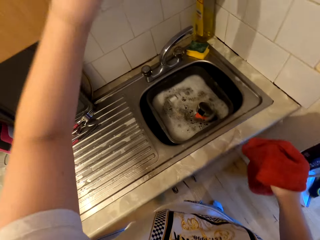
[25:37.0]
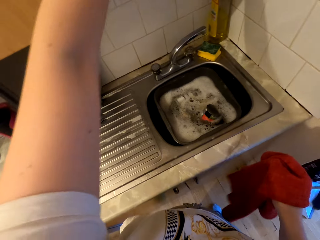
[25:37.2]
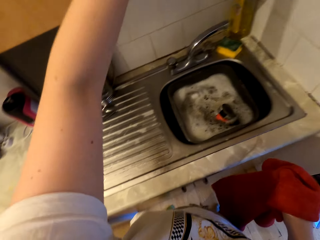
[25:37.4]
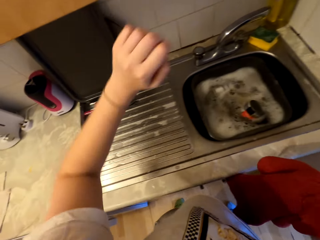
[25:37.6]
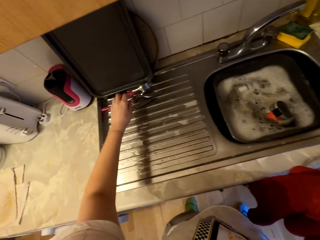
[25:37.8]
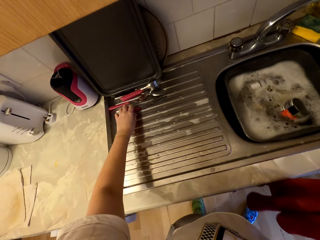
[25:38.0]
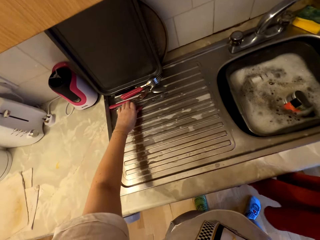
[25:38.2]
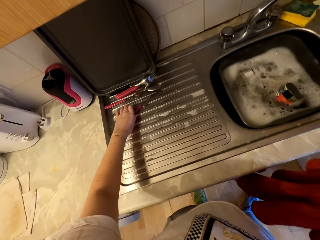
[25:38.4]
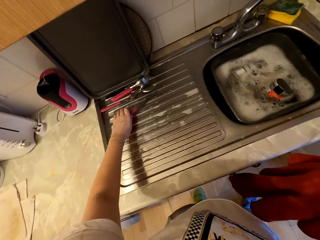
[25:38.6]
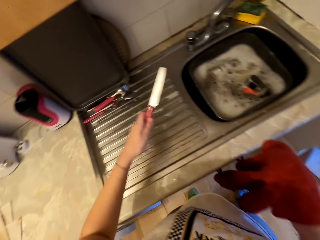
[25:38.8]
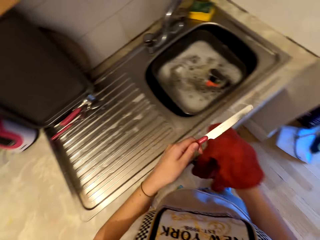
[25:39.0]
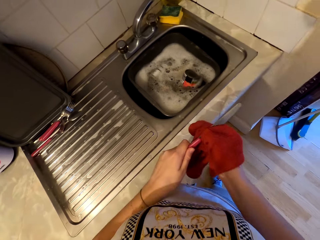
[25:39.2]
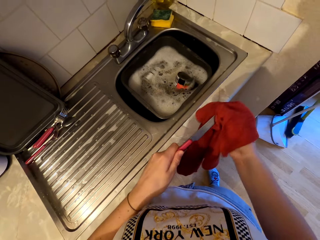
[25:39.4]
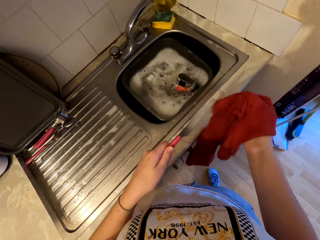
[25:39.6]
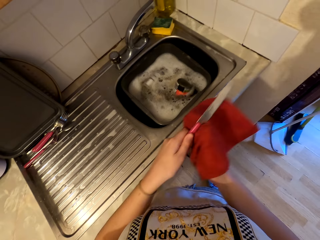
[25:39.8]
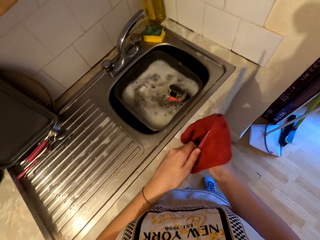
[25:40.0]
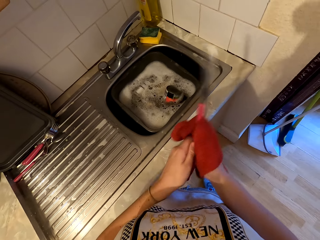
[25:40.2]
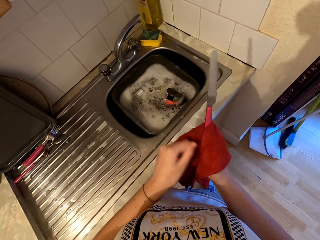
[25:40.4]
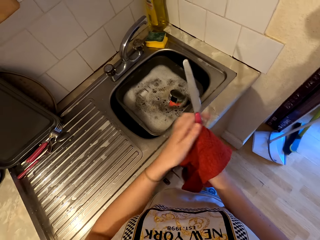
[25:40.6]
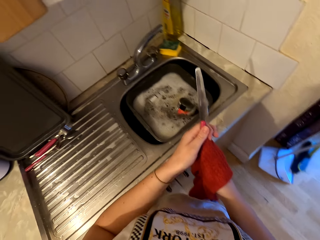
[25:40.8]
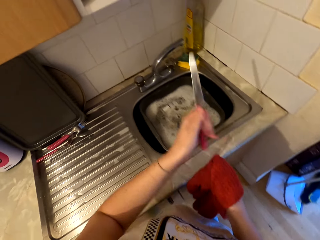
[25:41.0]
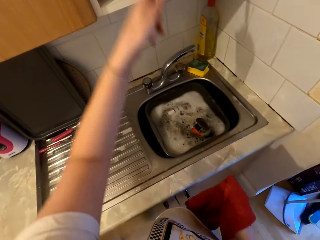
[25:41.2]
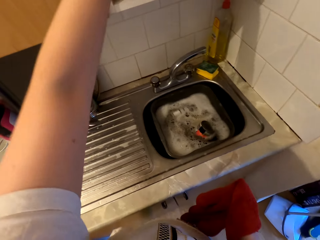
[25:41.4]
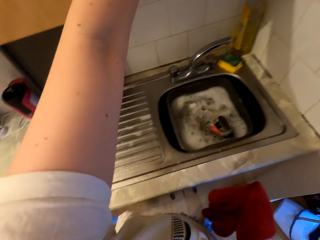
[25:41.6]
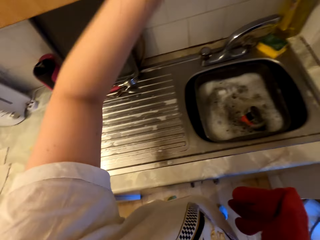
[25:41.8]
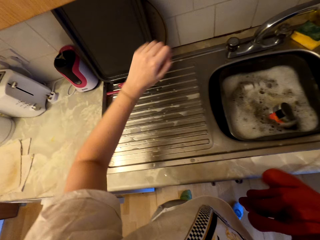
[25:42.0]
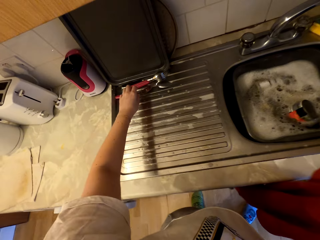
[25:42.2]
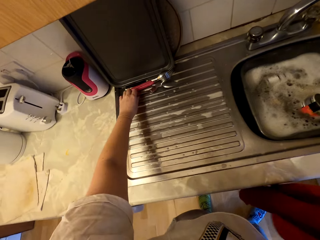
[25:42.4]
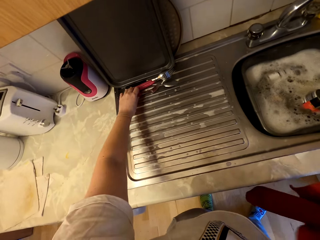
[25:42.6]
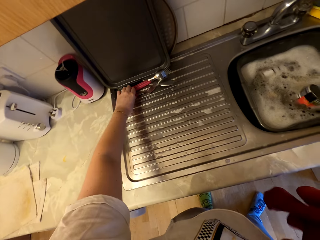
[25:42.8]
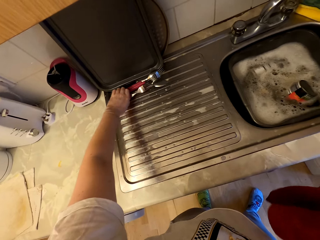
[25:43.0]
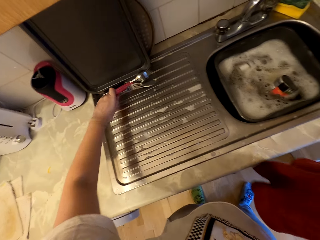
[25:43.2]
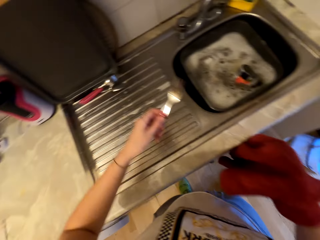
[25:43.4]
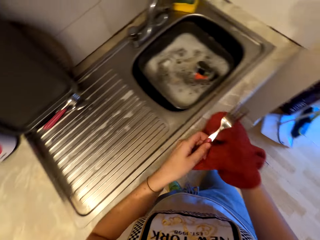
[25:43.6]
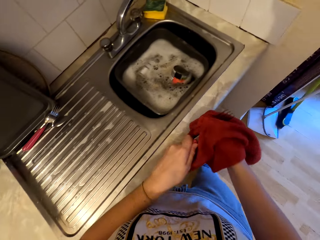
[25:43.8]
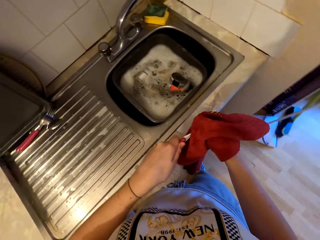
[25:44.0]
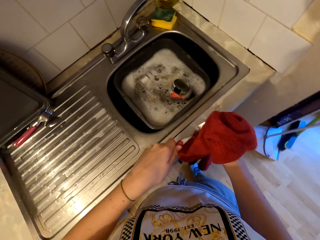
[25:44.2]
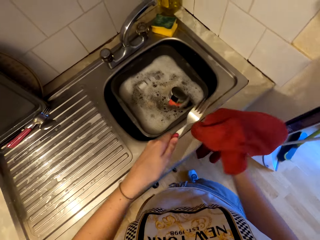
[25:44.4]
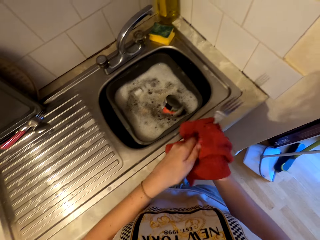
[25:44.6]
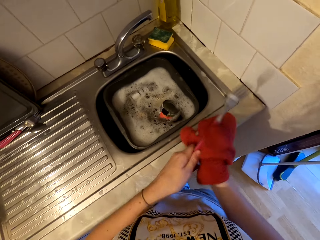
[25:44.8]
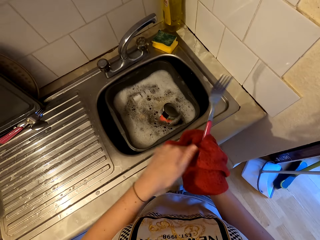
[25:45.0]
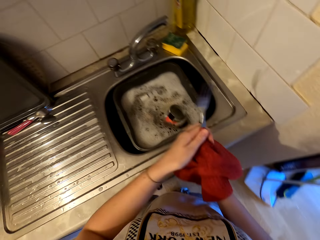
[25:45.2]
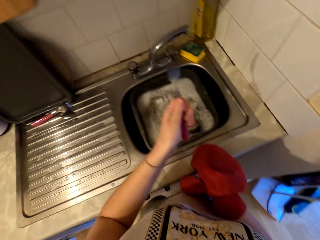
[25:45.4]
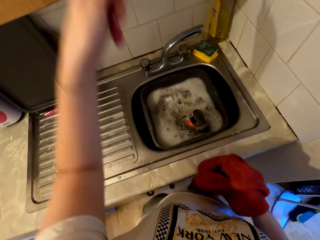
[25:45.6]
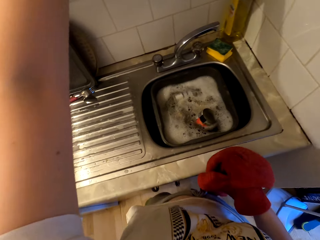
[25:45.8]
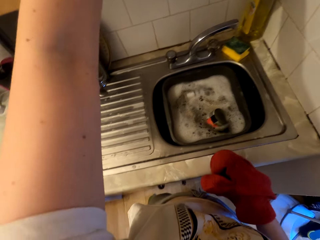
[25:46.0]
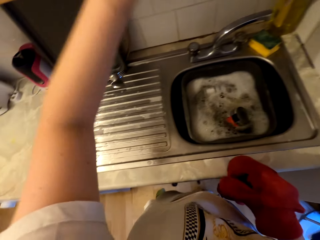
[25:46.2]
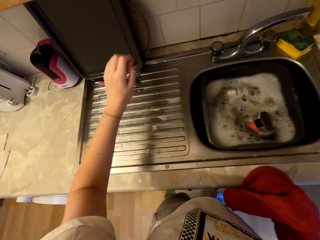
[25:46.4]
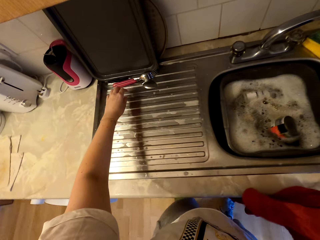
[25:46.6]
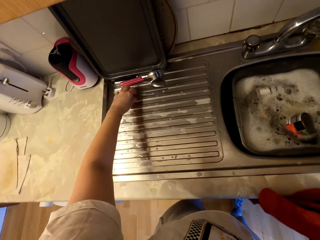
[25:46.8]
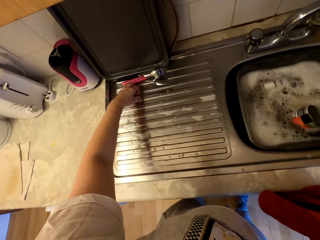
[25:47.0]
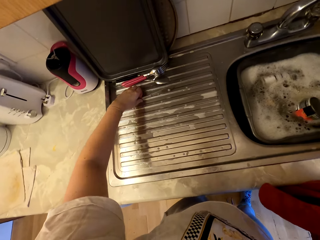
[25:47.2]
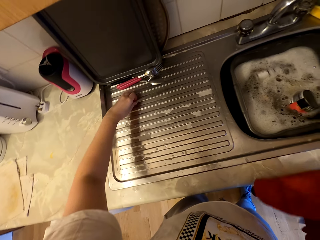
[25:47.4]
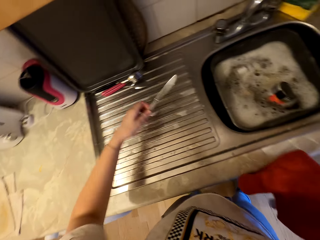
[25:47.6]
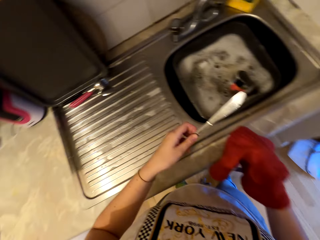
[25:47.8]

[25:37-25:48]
The camera wearer places the spoon in the cabinet. They pick up a knife, wipe the knife with the kitchen napkin and place the knife in the cabinet. They pick up a fork, wipe the fork with the kitchen napkin and place the fork in the cabinet.

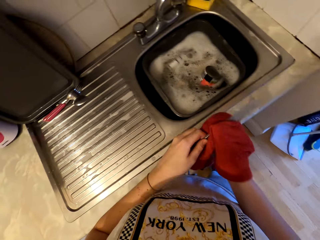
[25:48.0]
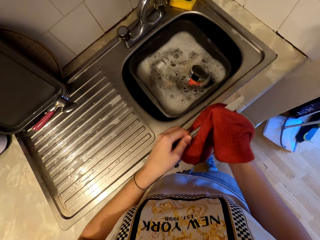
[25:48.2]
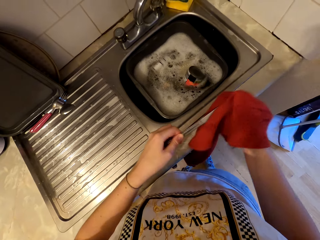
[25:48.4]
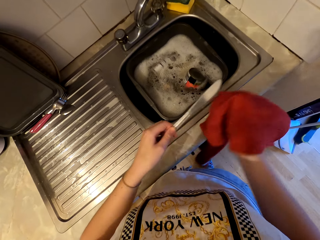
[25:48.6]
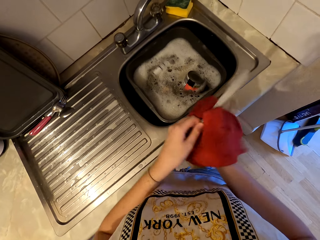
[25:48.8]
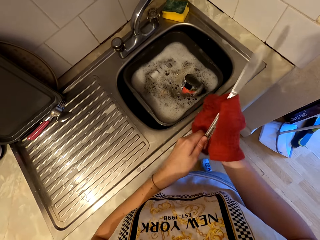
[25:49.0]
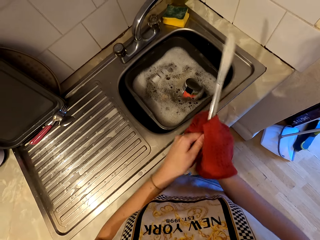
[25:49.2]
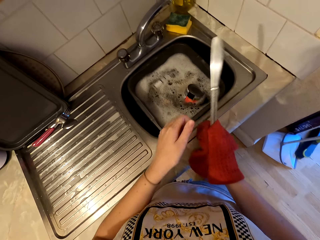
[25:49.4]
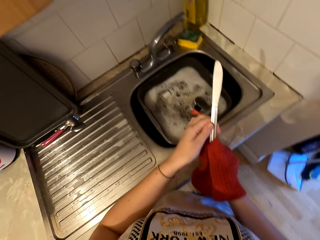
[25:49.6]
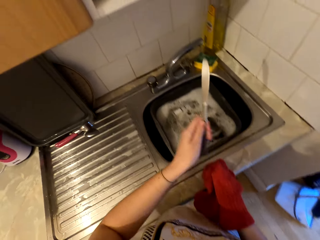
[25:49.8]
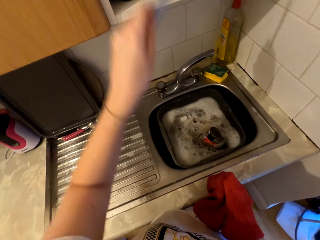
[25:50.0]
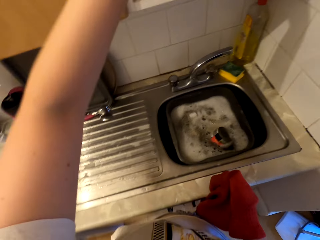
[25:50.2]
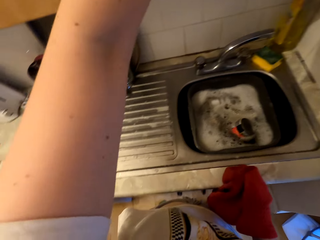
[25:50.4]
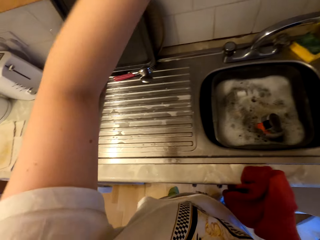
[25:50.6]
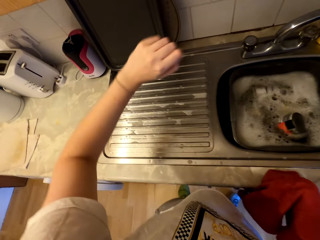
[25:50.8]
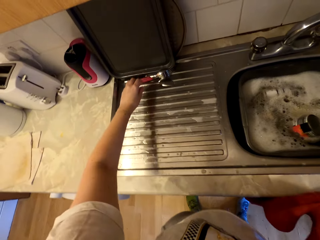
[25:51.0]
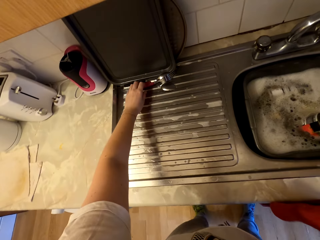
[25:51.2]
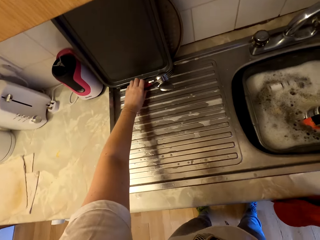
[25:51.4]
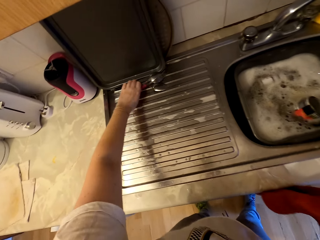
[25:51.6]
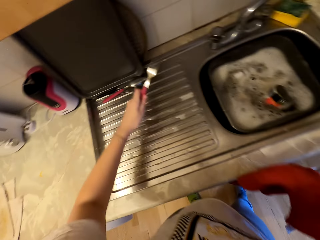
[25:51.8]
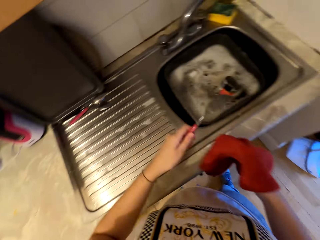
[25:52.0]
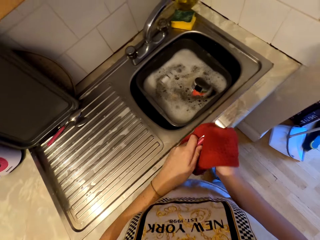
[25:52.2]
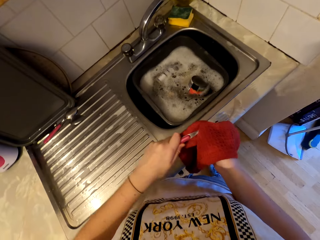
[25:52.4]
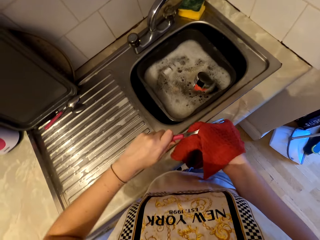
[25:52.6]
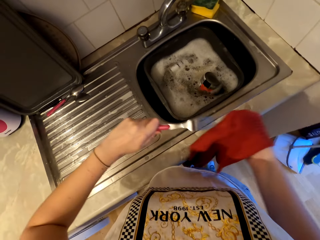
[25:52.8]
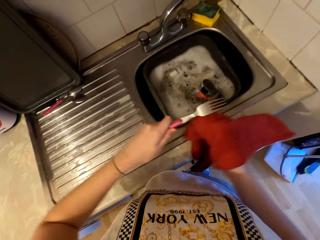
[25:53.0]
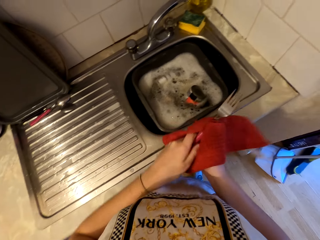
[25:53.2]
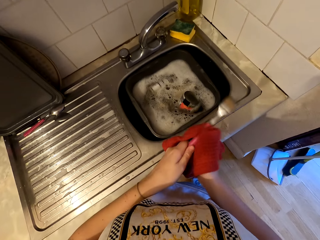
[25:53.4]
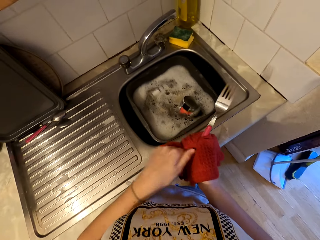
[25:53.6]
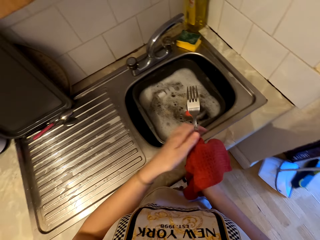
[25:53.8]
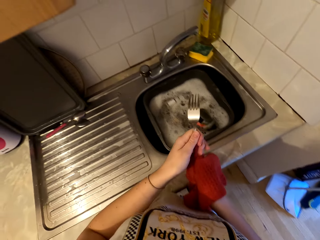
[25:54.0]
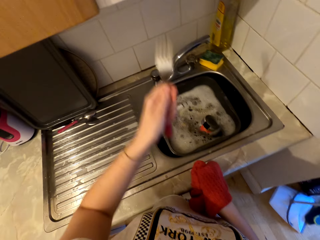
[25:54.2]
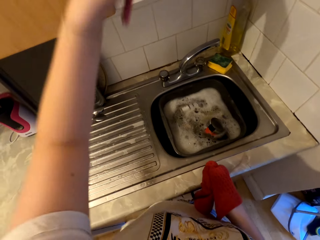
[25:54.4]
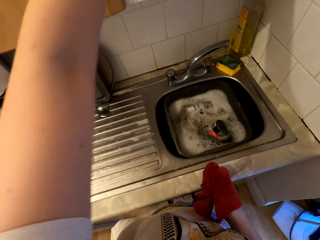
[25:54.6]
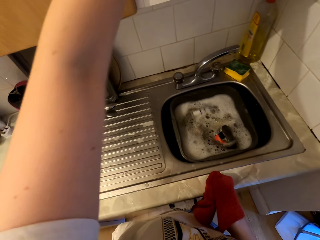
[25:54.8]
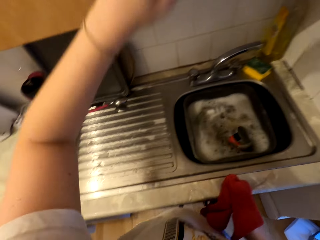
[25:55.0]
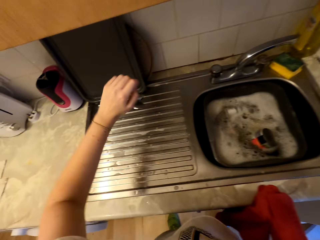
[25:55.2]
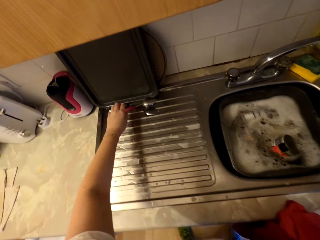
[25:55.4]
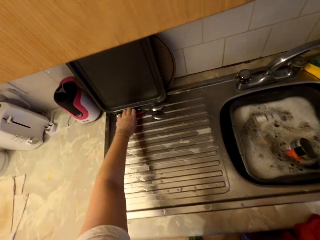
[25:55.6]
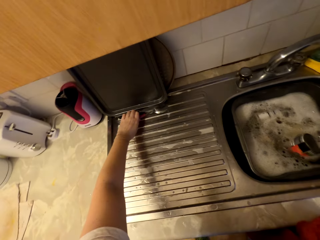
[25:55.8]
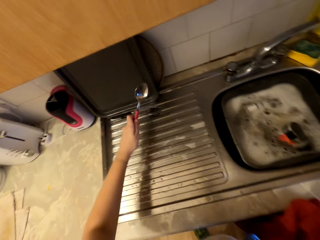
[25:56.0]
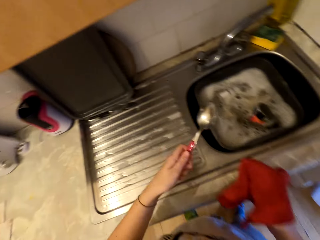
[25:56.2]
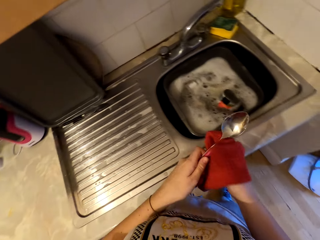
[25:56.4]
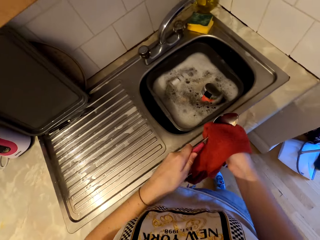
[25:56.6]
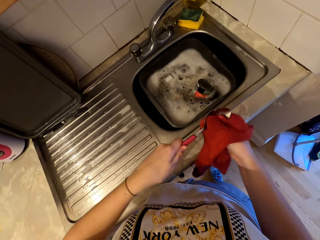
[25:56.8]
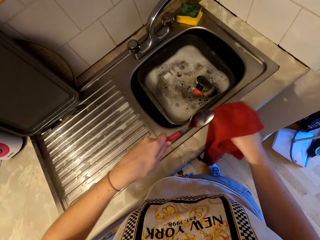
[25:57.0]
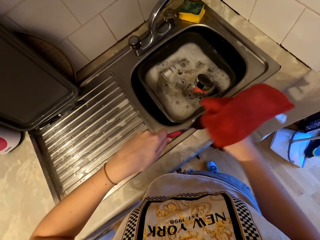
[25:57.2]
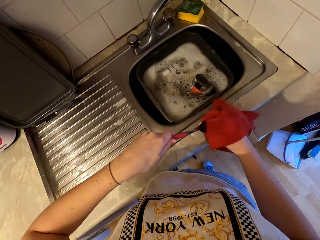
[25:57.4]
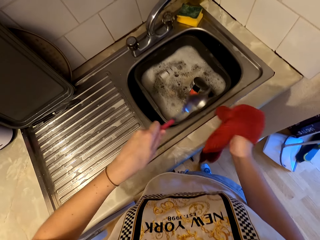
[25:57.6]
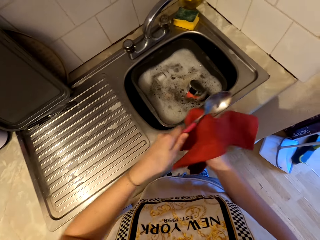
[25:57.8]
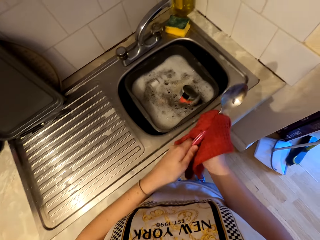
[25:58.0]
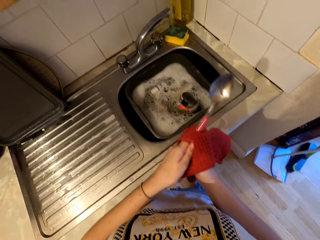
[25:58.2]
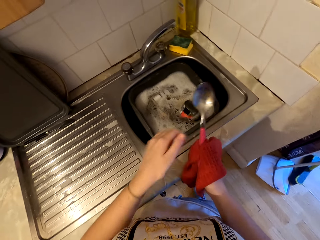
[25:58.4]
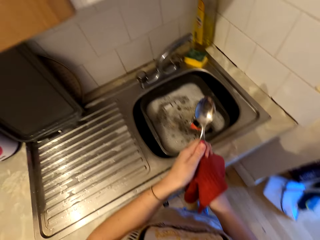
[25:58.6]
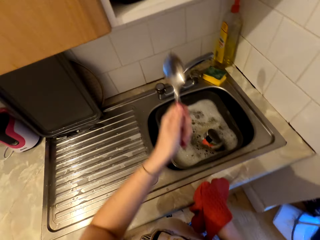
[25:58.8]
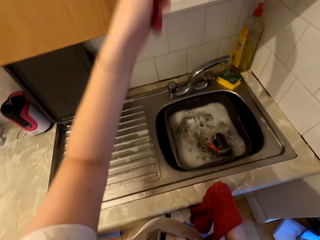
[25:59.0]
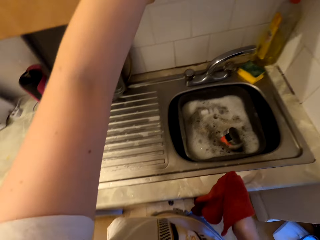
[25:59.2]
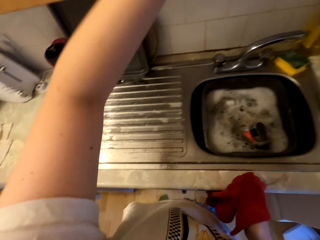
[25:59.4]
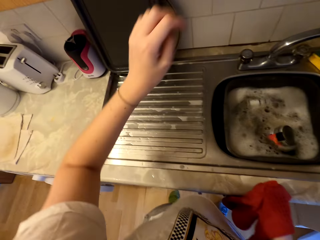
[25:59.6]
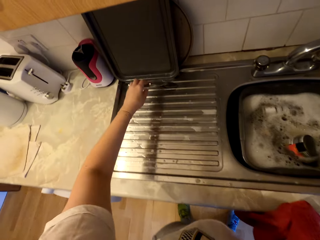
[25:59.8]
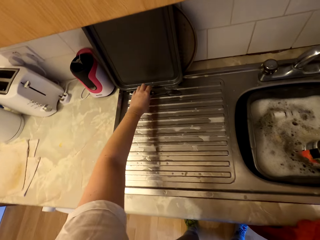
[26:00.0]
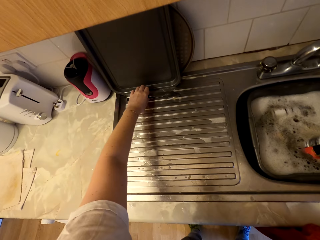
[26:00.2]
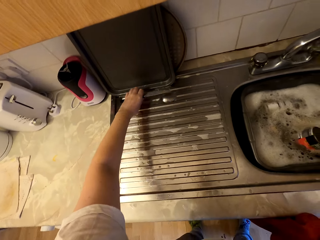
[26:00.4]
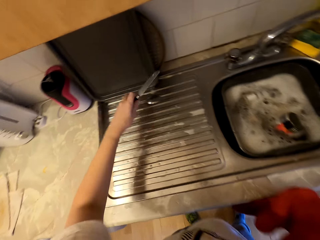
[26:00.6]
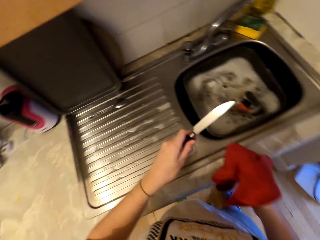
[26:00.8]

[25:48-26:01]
The camera wearer picks up a knife, wipes the knife with the kitchen napkin and places the knife in the cabinet. They pick up a fork, wipe the fork with the kitchen napkin and place the fork in the cabinet. They pick up a spoon, wipe the spoon with the kitchen napkin and place the spoon in the cabinet.
